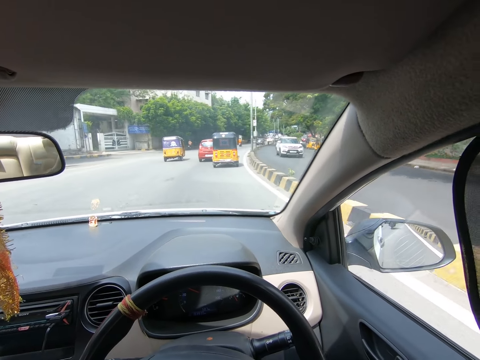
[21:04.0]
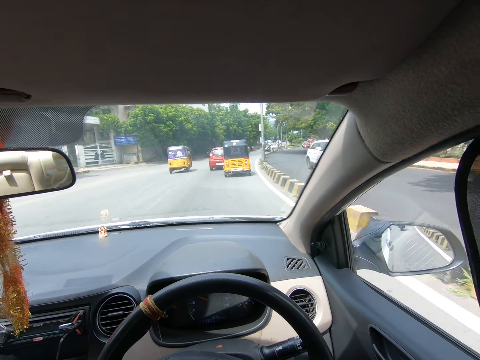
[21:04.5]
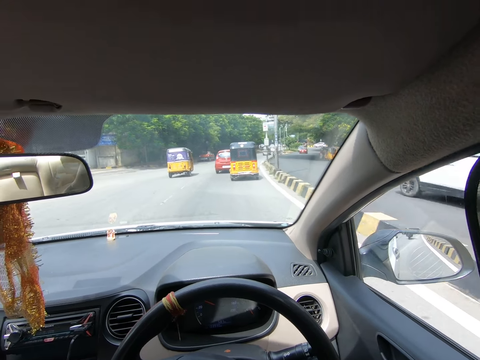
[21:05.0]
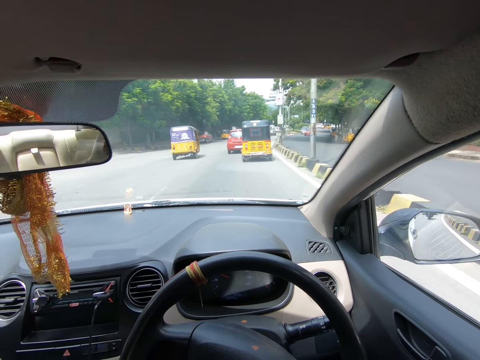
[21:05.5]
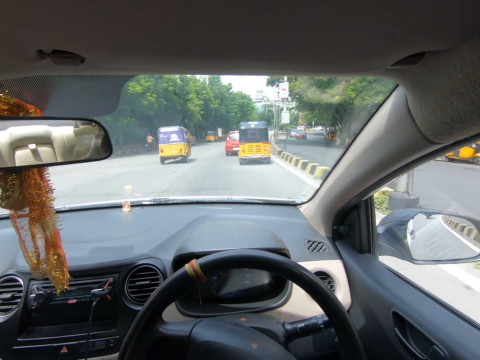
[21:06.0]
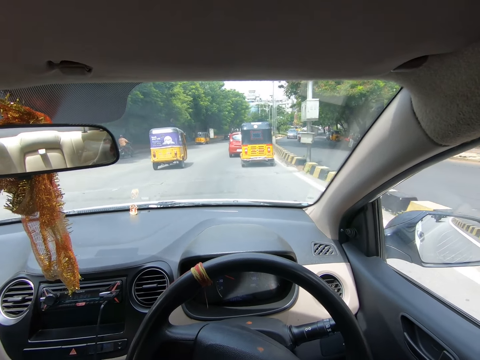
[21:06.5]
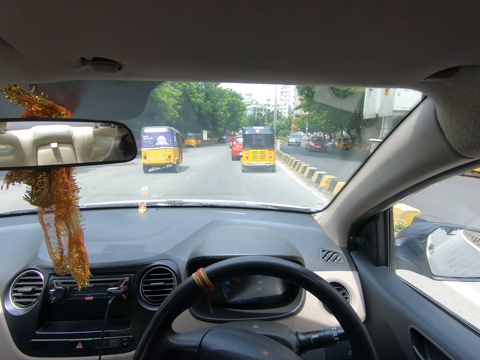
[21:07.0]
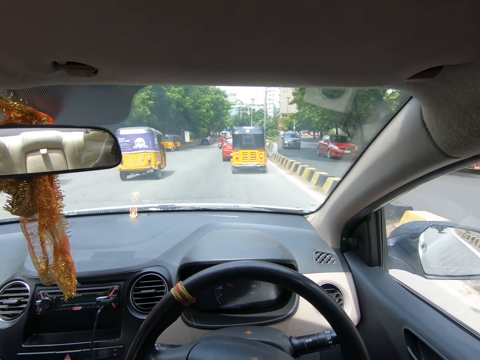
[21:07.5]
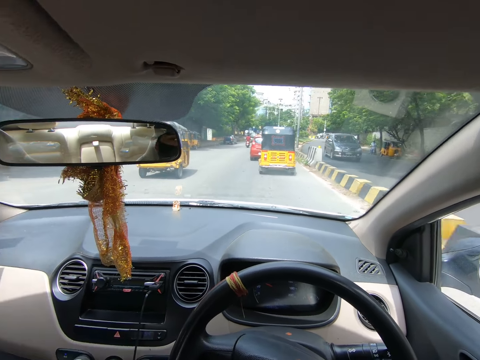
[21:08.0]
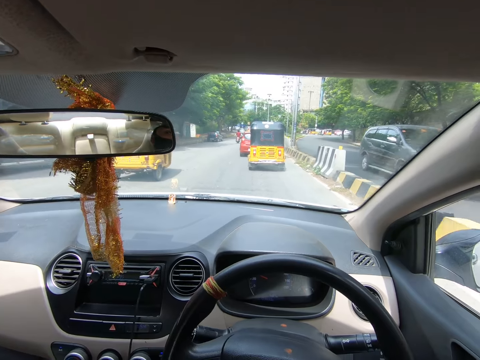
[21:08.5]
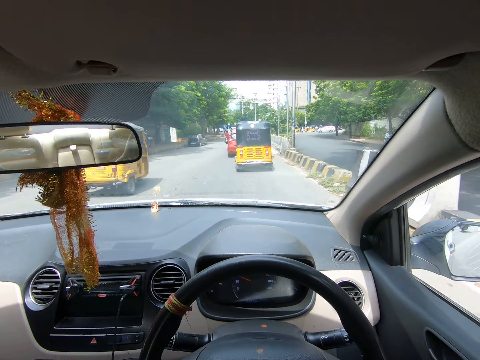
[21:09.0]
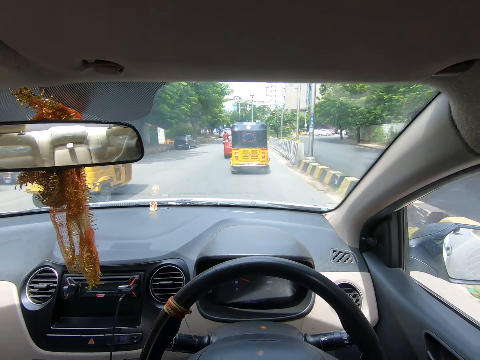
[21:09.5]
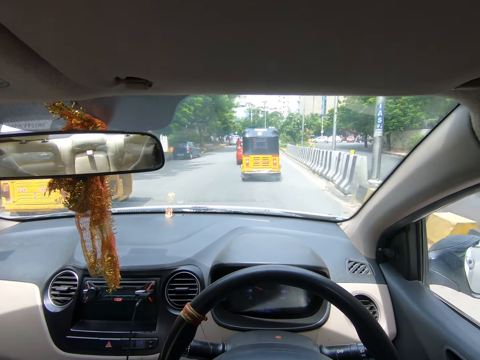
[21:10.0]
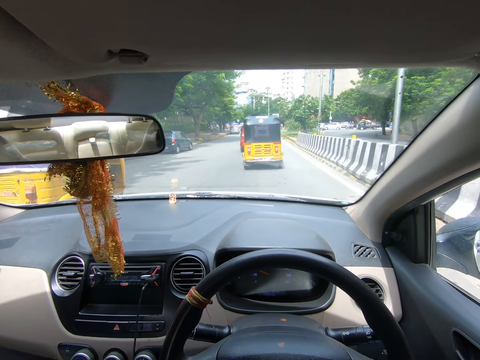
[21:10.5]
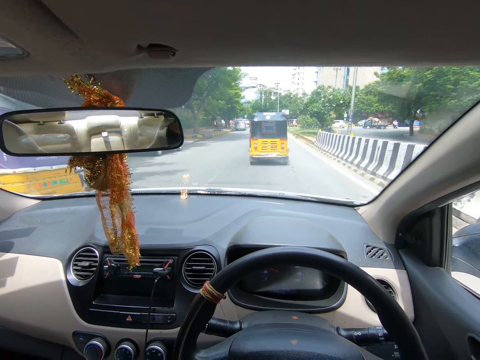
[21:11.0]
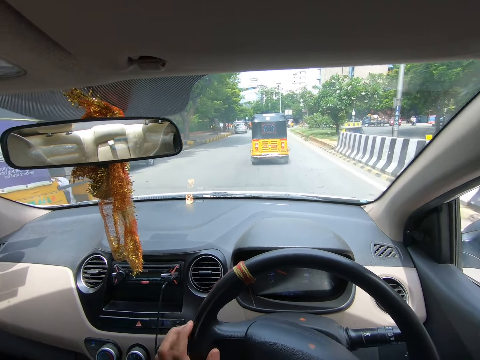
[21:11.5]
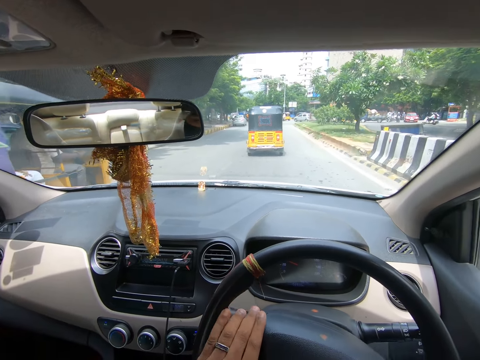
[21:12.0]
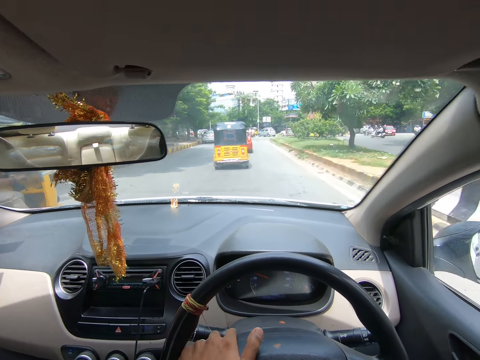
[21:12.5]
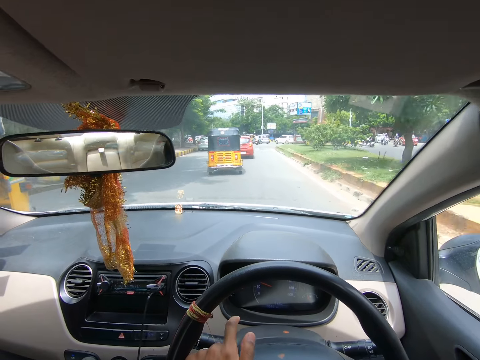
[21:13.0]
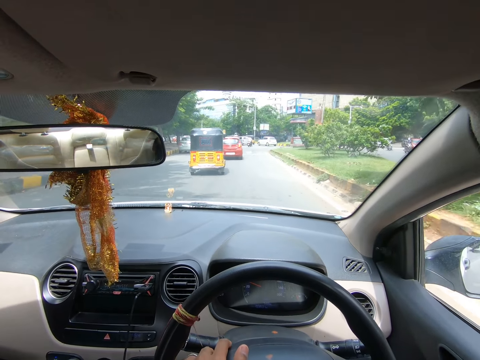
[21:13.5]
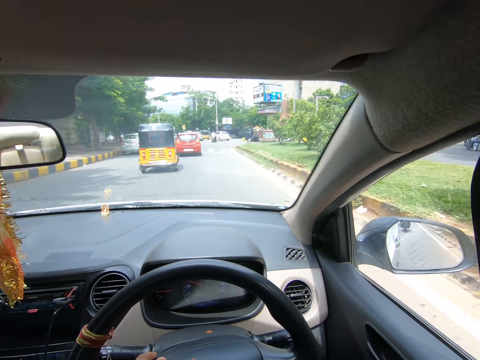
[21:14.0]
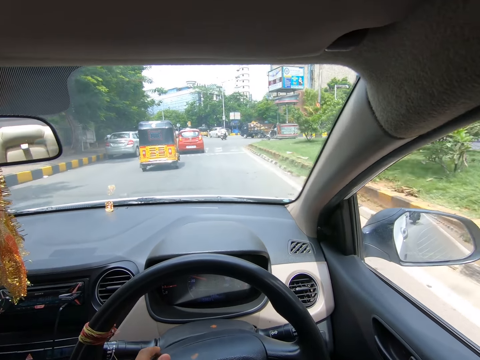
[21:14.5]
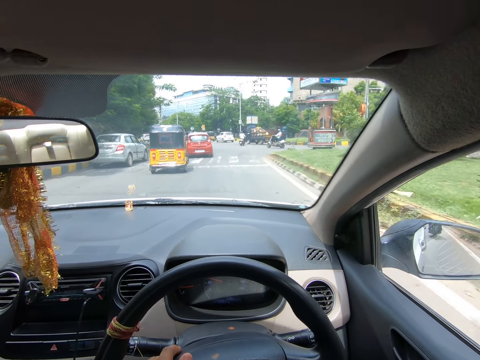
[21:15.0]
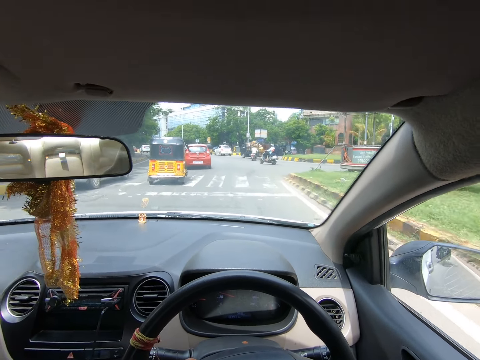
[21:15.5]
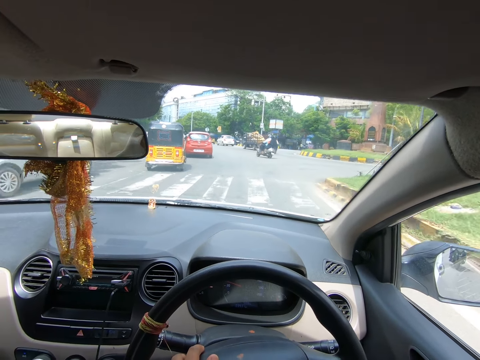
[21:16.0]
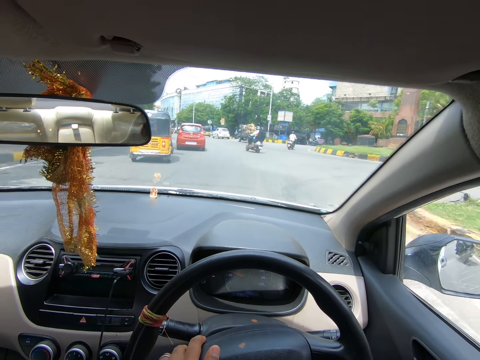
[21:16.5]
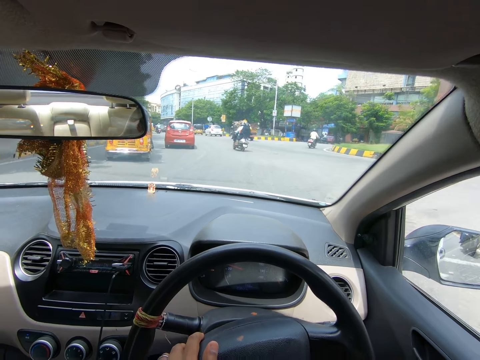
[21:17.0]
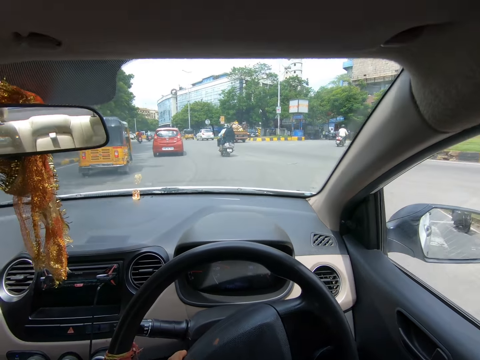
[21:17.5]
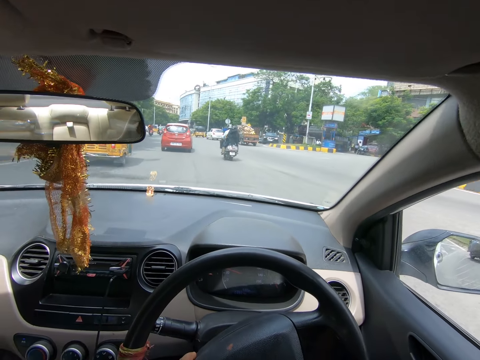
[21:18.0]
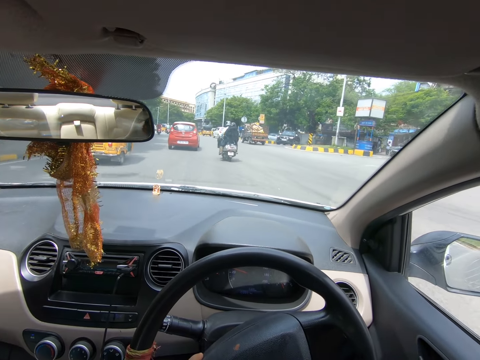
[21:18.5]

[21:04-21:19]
The camera wearer converses on the phone. They hoot on the steering. They drive the car on the road.

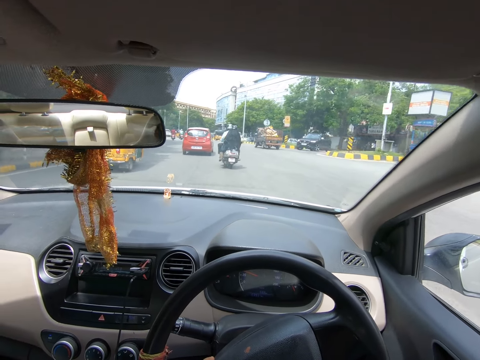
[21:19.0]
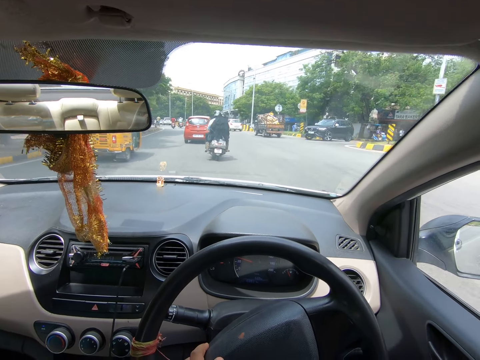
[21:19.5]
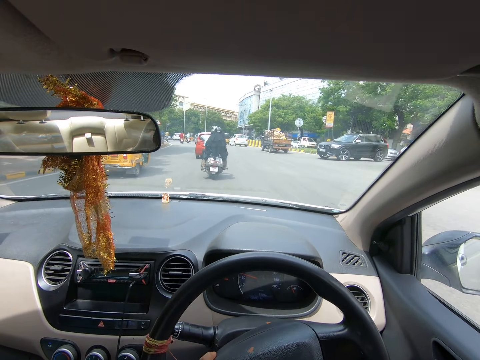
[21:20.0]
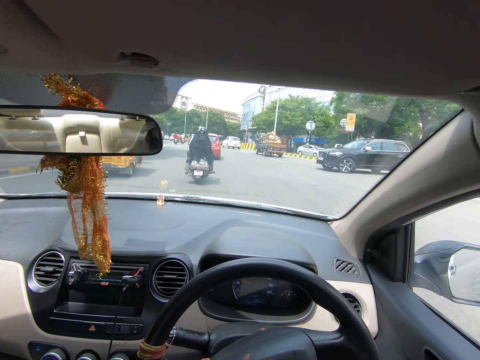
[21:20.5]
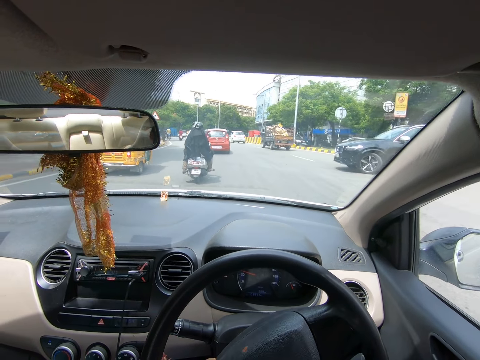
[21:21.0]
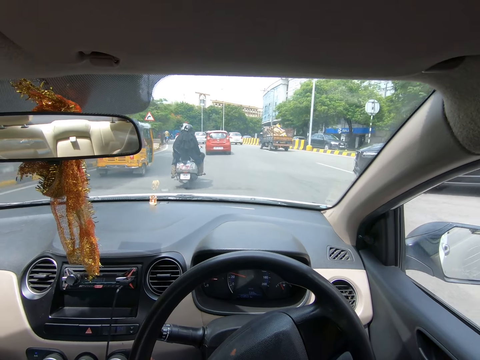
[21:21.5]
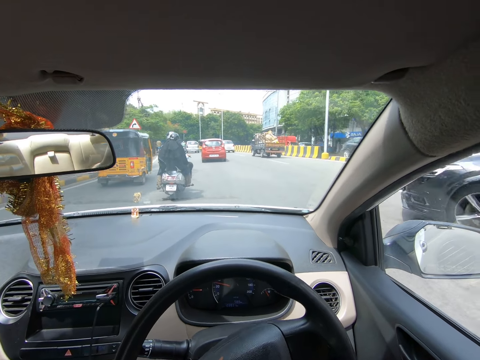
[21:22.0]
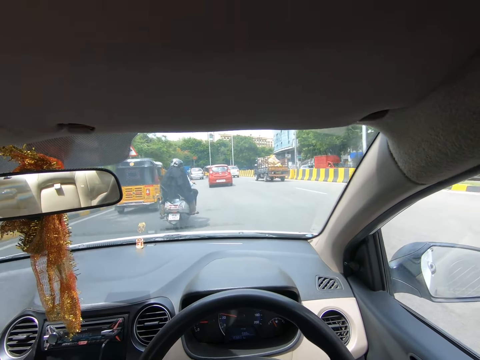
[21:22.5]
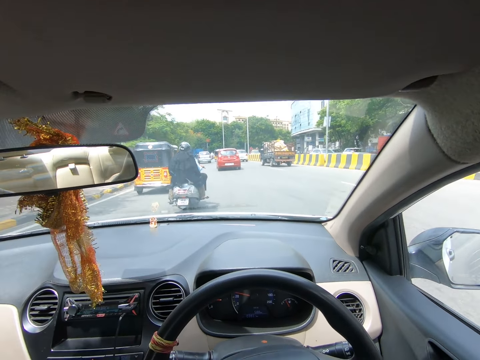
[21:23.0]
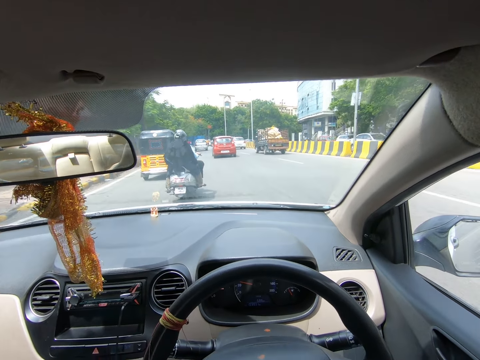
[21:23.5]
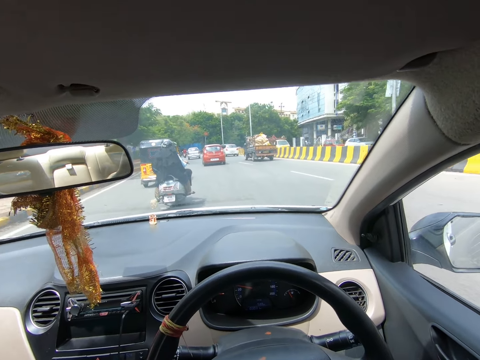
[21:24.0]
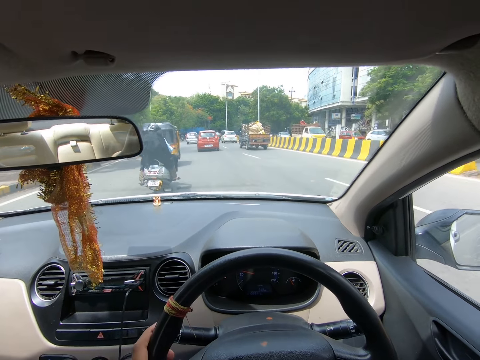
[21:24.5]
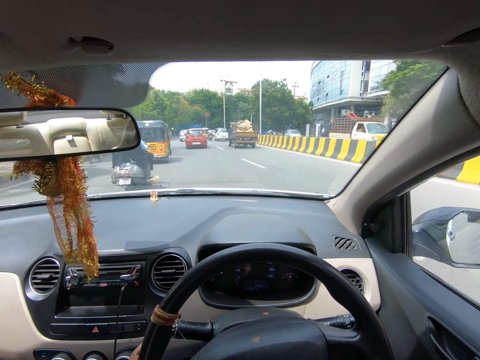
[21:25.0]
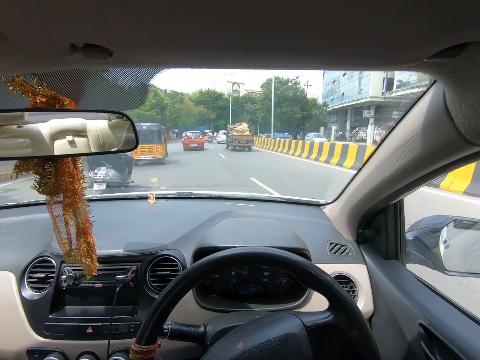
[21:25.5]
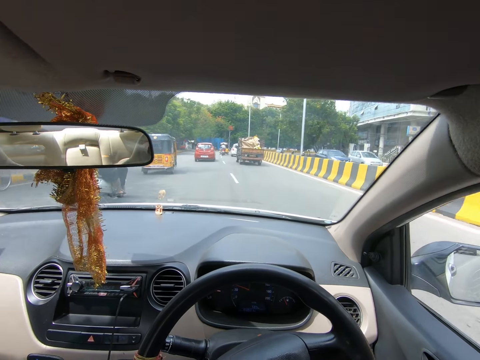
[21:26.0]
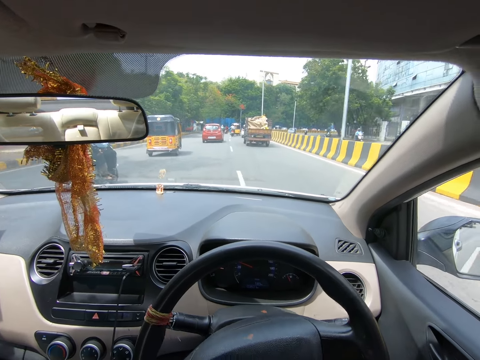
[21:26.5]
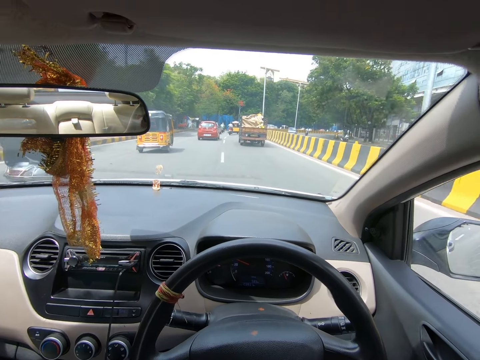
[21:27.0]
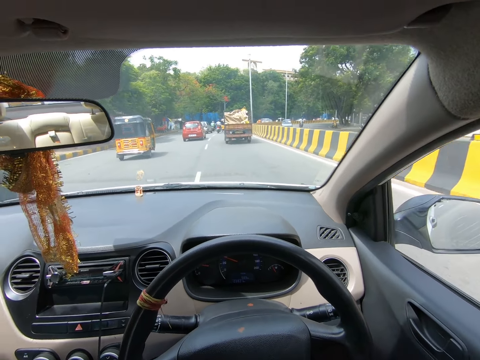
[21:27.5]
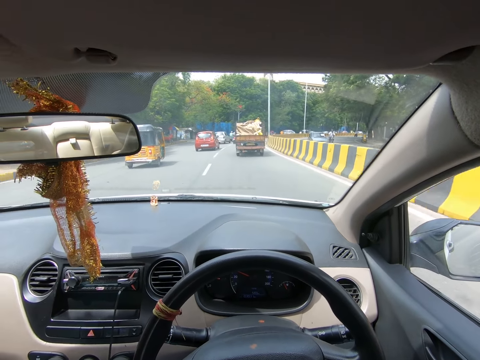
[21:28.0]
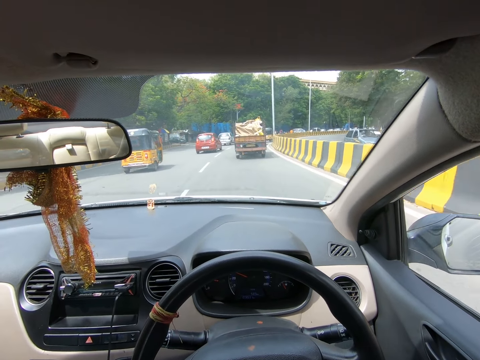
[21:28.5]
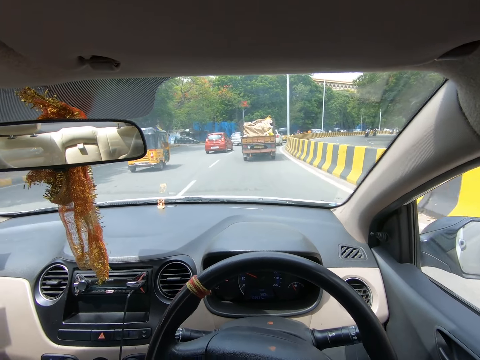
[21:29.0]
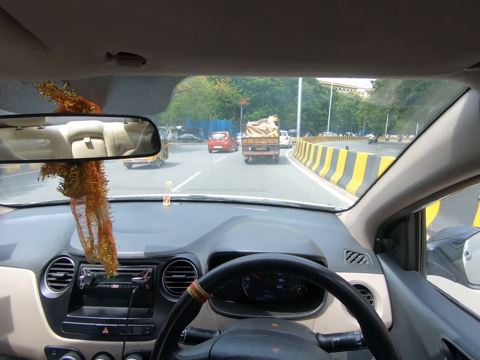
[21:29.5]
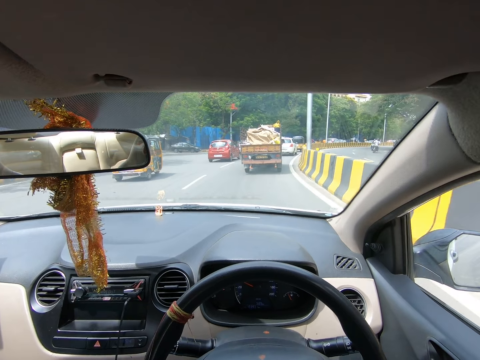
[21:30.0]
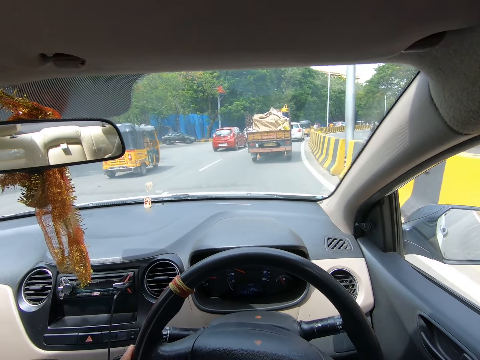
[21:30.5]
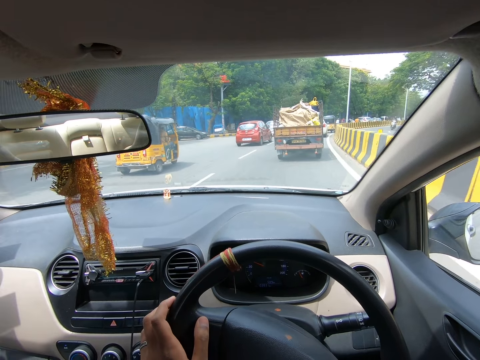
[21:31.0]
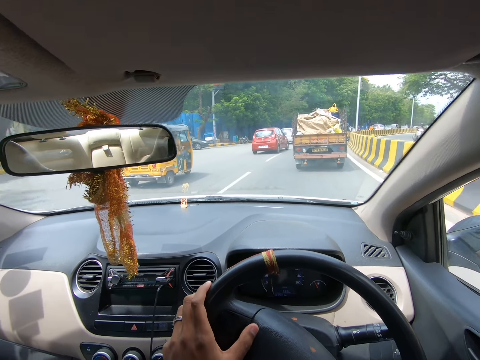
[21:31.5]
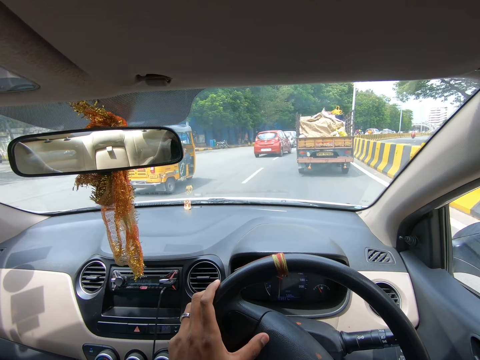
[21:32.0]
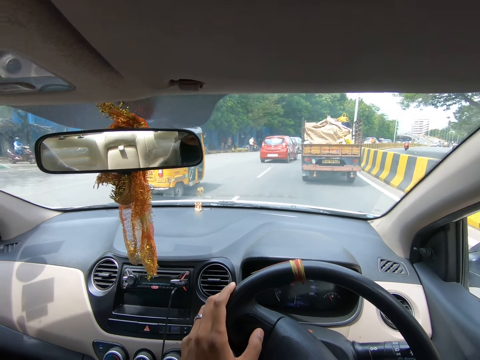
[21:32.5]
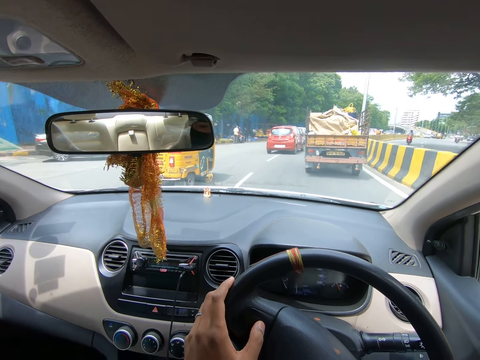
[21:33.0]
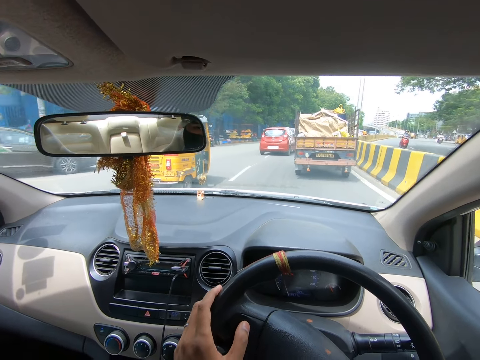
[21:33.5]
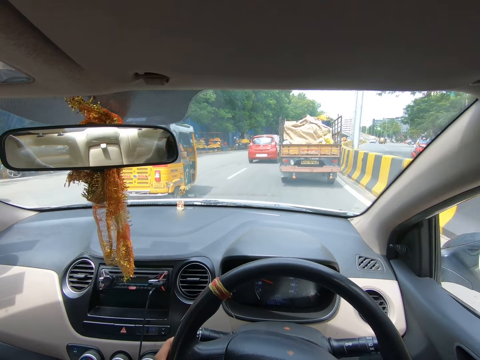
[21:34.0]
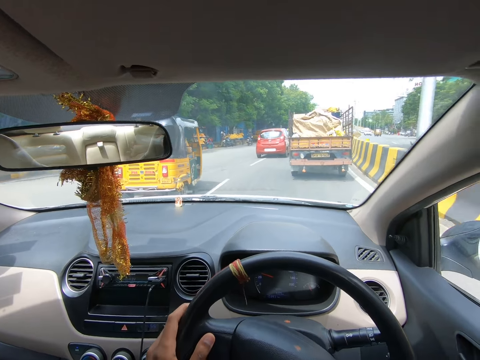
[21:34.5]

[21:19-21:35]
The camera wearer hoots on the steering. They converse on the phone. They drive the car on the road.
